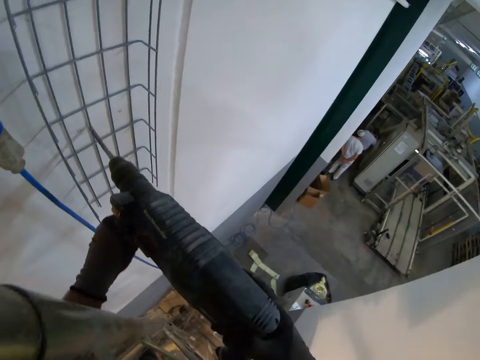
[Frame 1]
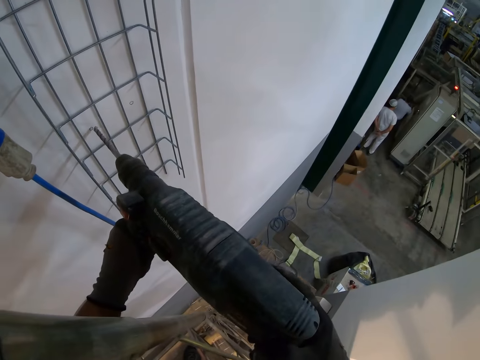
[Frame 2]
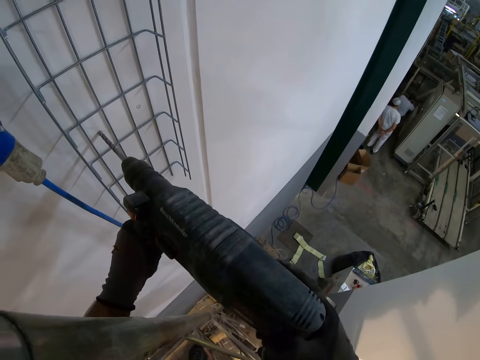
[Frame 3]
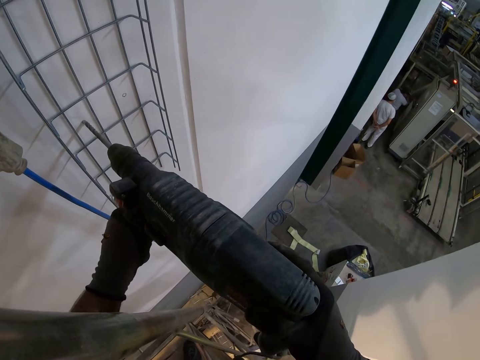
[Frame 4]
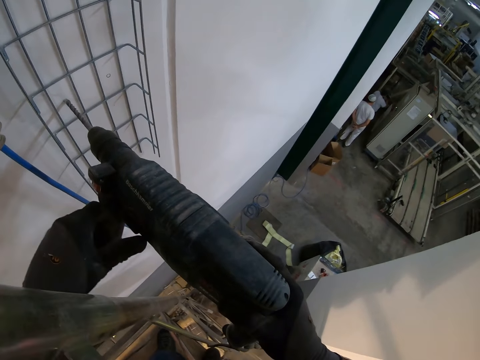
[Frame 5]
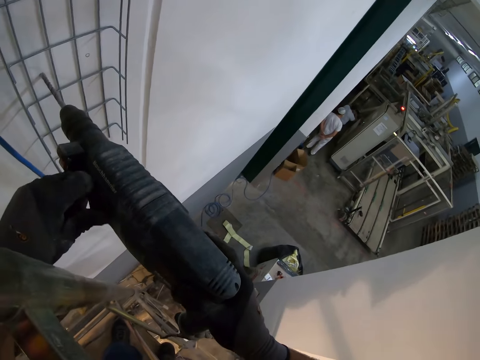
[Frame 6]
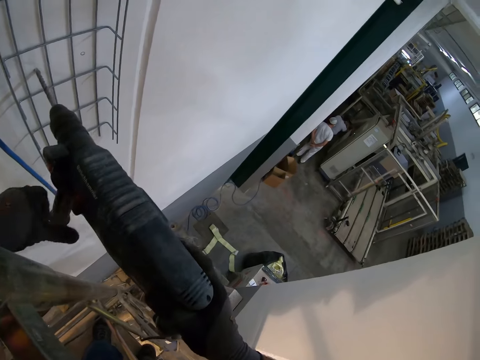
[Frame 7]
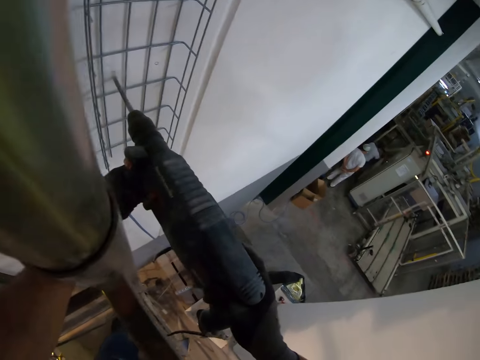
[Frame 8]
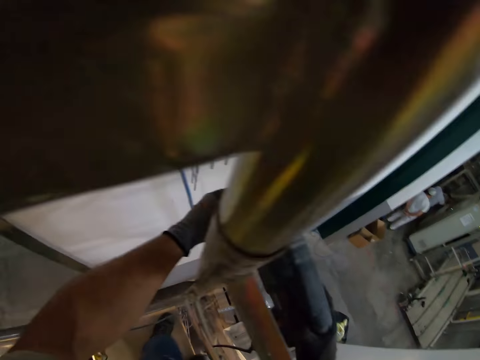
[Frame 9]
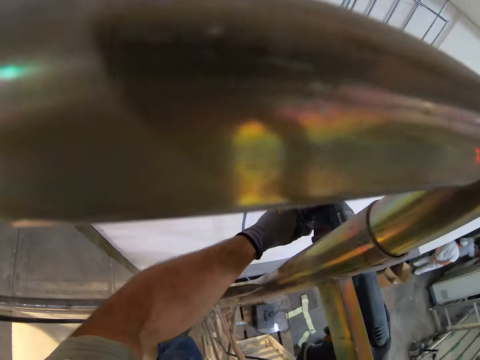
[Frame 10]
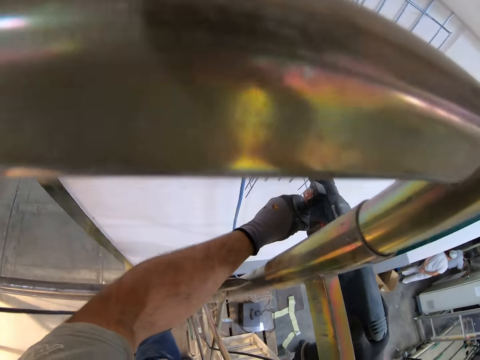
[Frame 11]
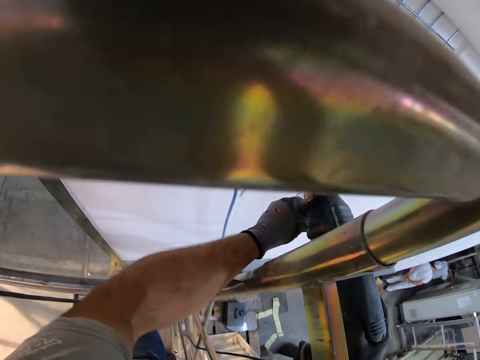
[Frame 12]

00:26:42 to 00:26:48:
The camera wearer drills a hole on the wall.

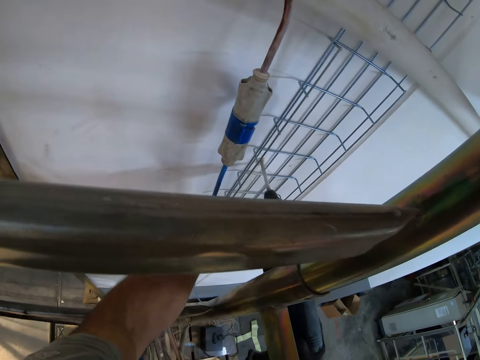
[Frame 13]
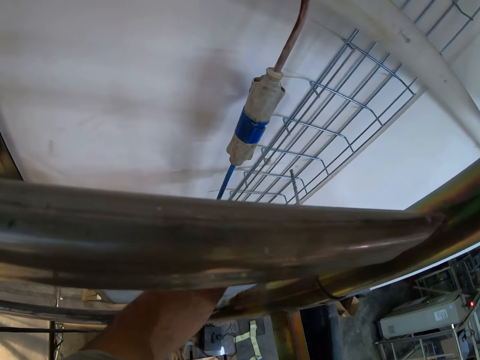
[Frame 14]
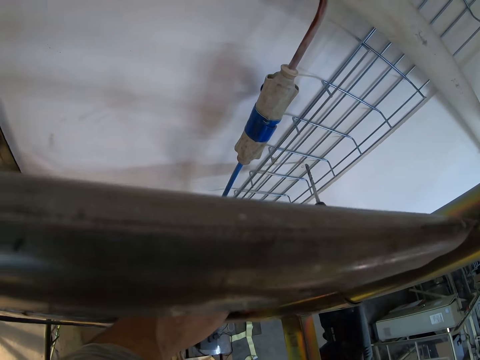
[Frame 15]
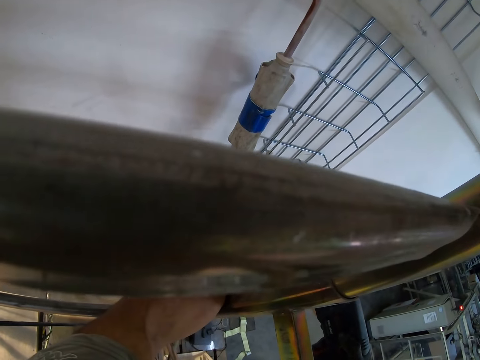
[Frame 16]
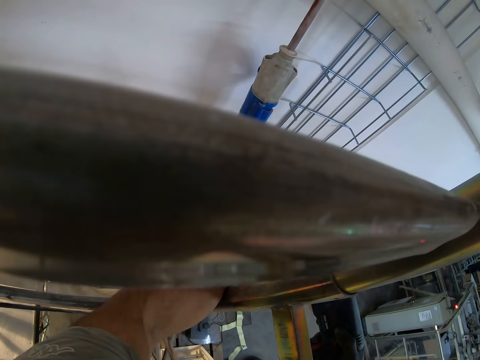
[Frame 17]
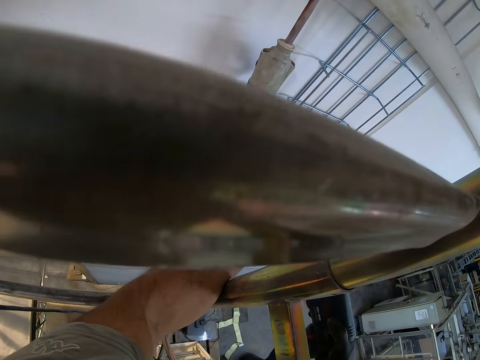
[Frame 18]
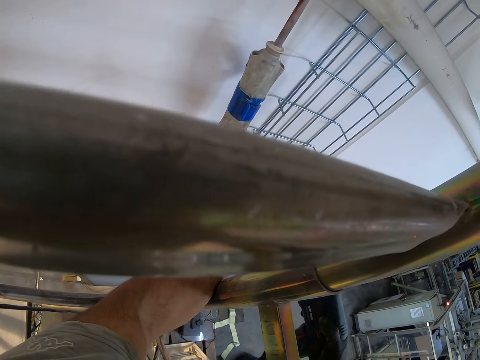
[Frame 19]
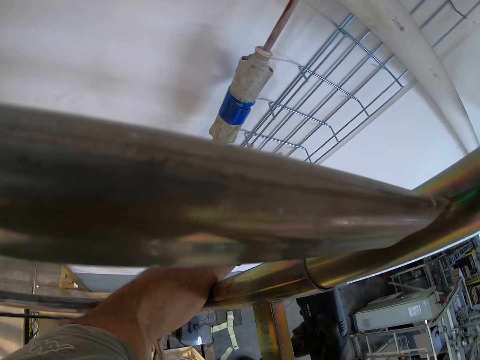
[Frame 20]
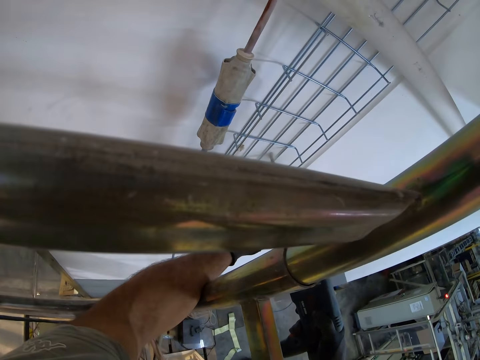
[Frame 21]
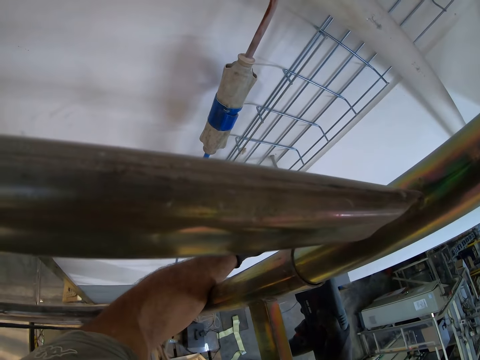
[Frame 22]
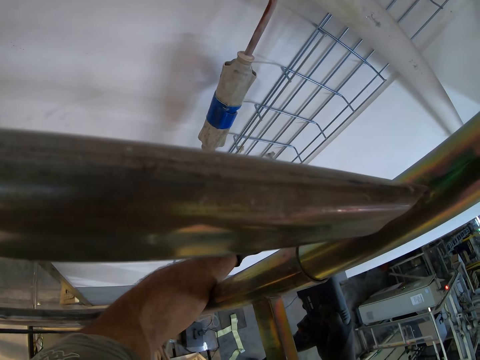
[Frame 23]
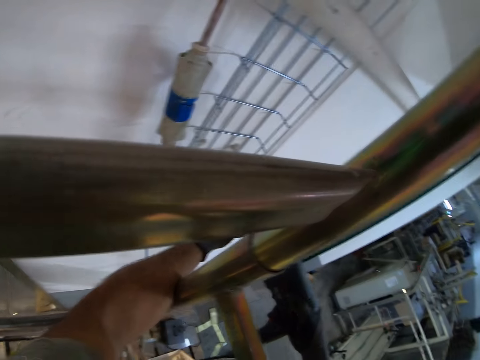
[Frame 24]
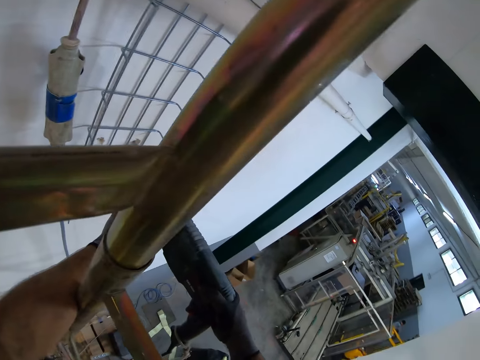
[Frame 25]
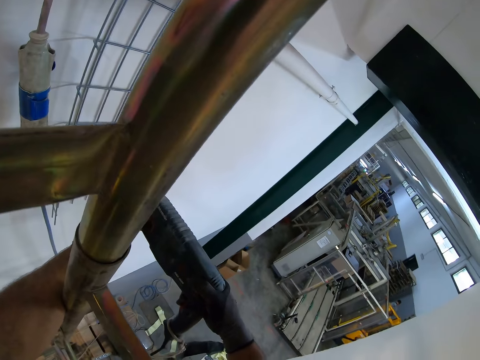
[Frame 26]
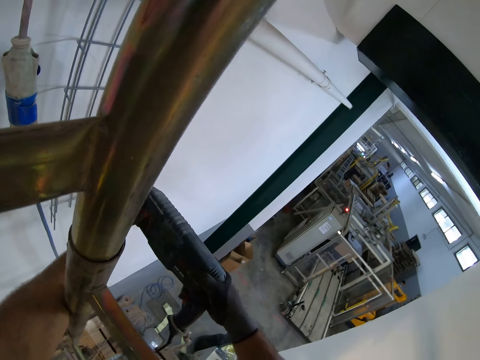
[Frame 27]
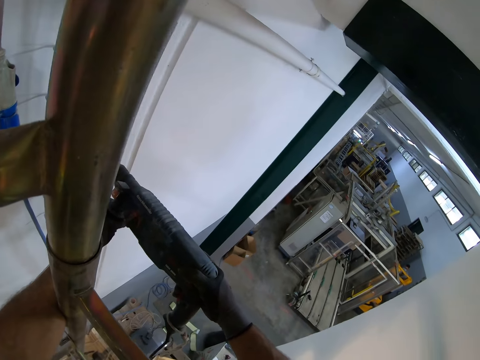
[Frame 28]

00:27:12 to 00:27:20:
The camera wearer drills another hole on the wall.

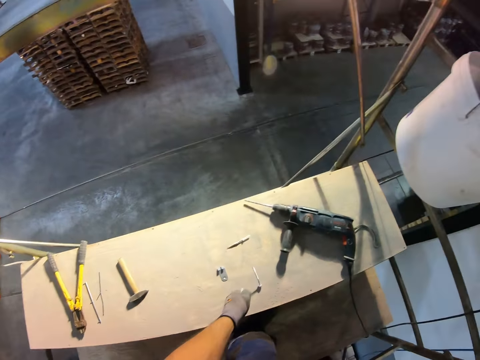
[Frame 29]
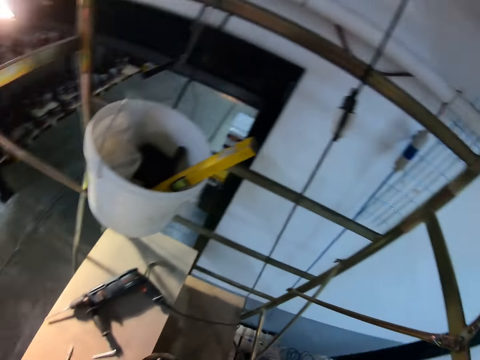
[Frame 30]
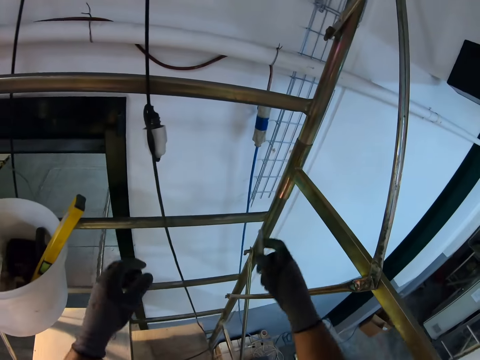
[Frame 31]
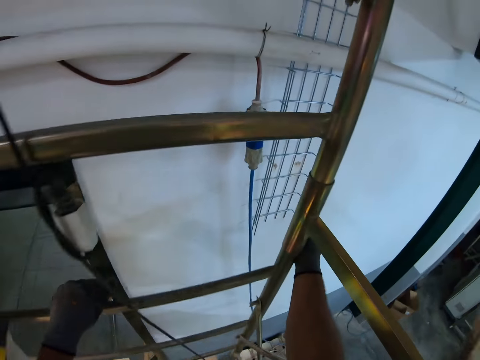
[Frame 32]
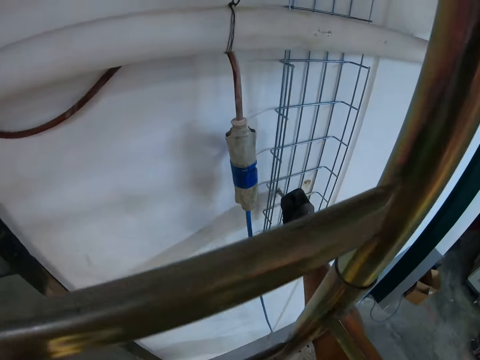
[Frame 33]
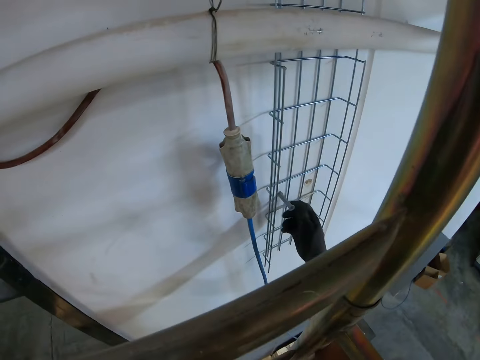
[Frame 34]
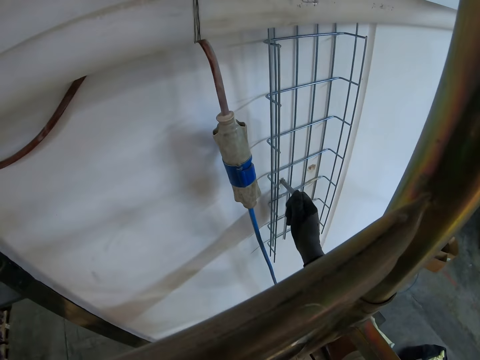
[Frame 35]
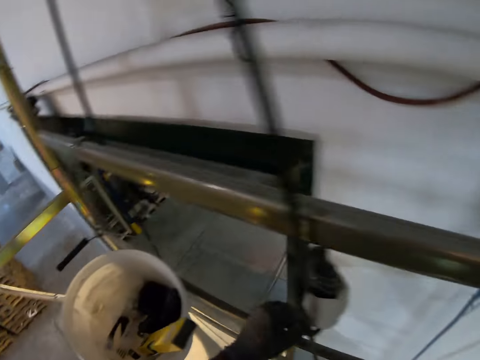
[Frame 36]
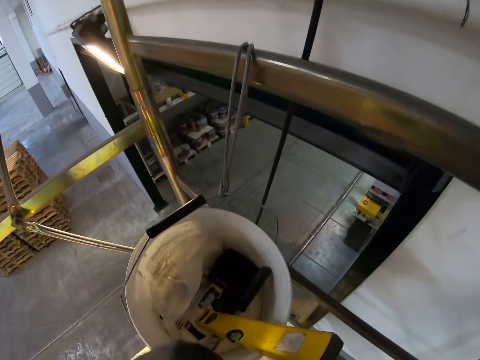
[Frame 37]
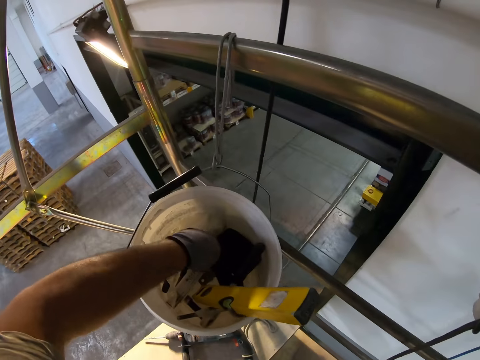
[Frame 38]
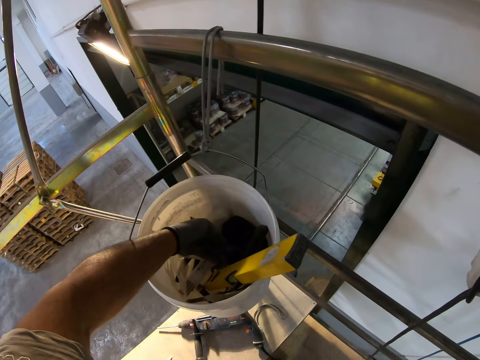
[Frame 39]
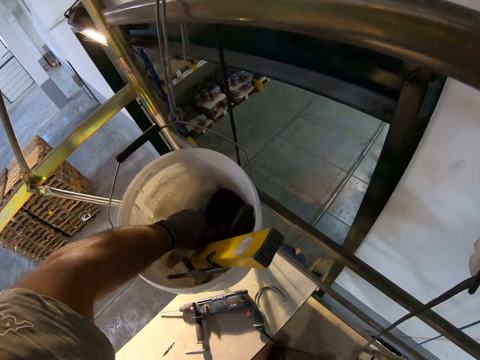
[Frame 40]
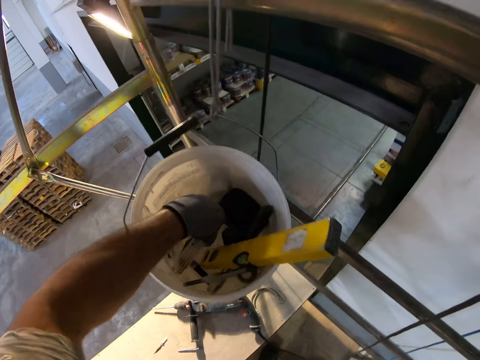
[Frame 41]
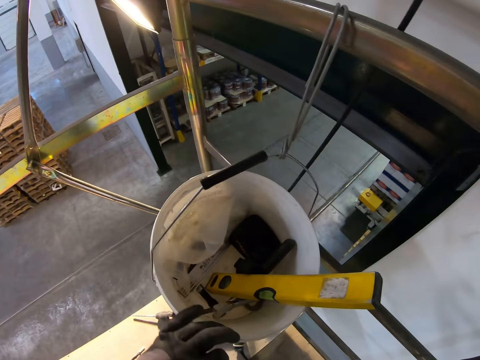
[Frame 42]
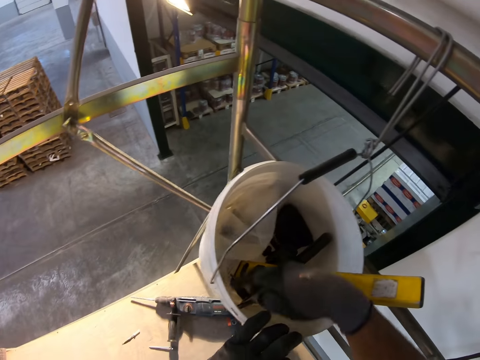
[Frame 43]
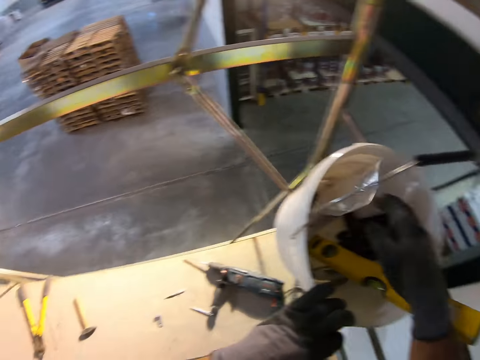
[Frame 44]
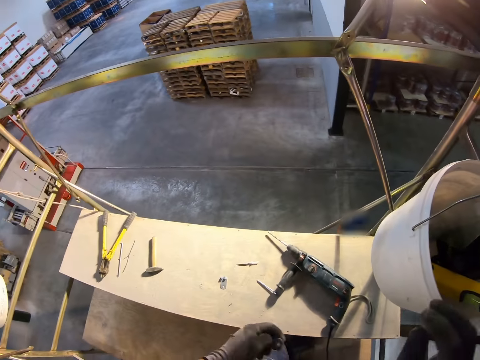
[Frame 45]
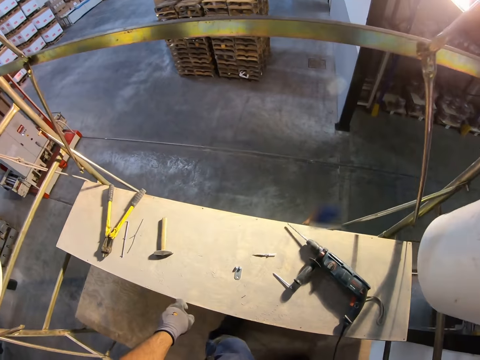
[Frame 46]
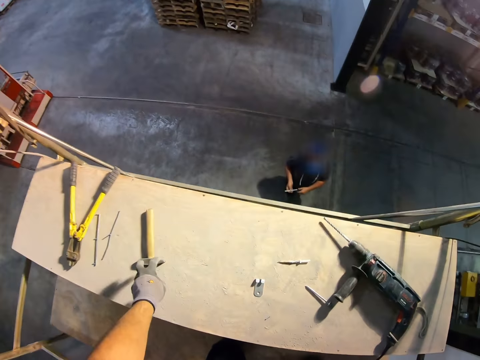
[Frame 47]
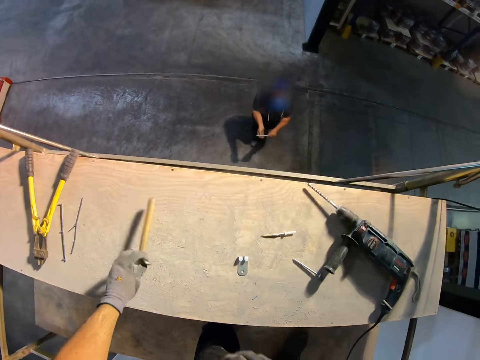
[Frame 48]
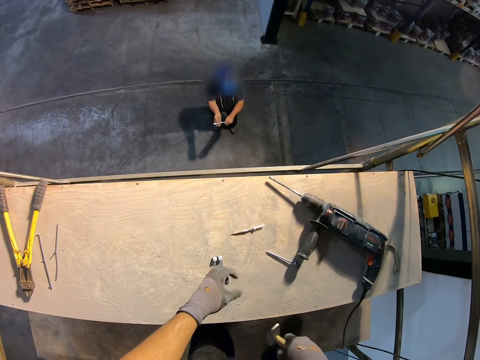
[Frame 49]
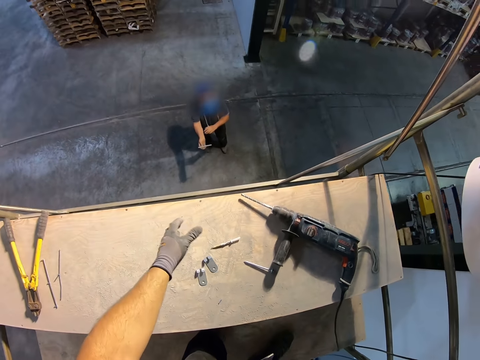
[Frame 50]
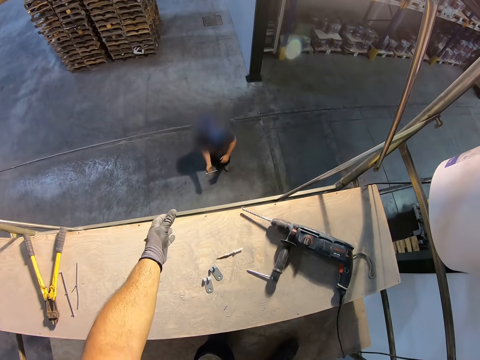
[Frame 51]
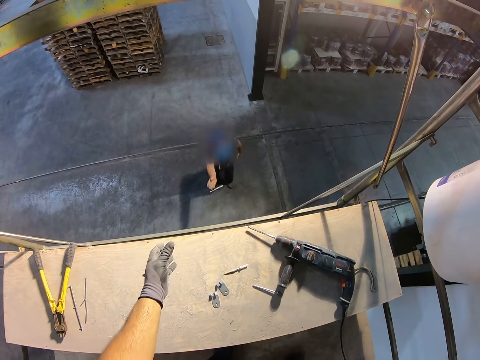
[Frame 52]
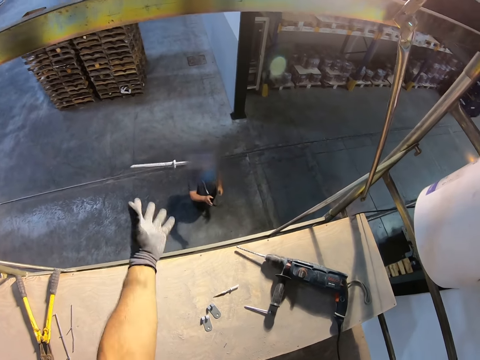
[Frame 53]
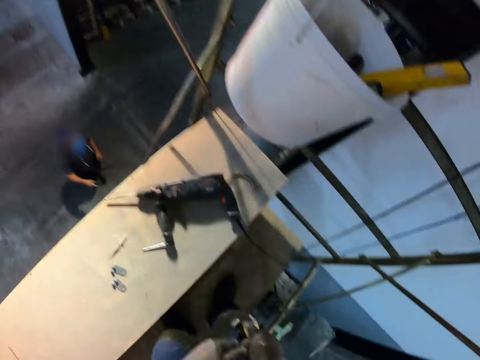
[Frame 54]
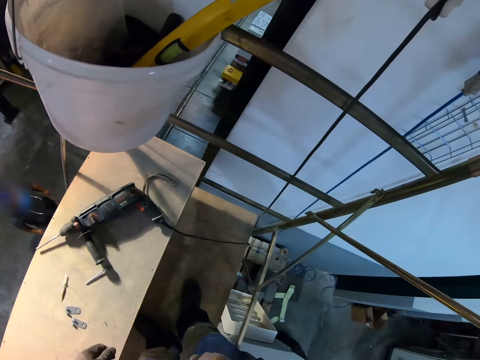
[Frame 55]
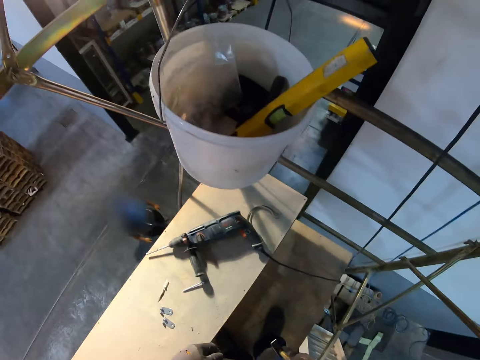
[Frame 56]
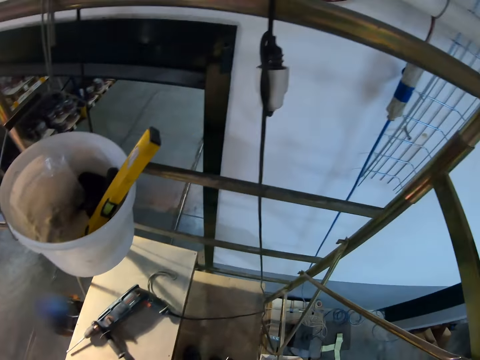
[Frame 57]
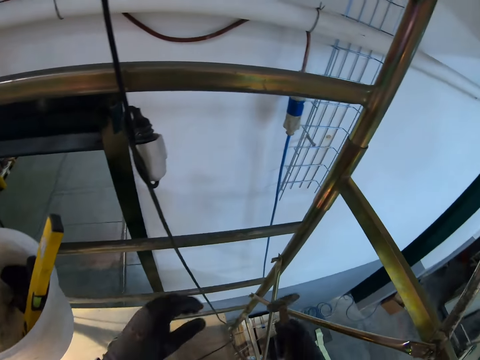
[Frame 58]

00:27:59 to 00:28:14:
The camera wearer places a screw on the board. They put the screw or wall plug into the hole on the wall. They search in the bucket and pick up a hammer. A person throws a wall plug at the camera wearer. The camera wearer catches the wall plug. They look around.
